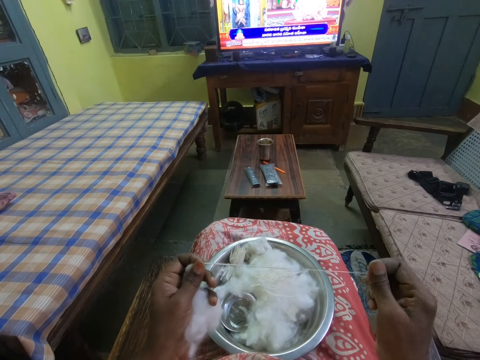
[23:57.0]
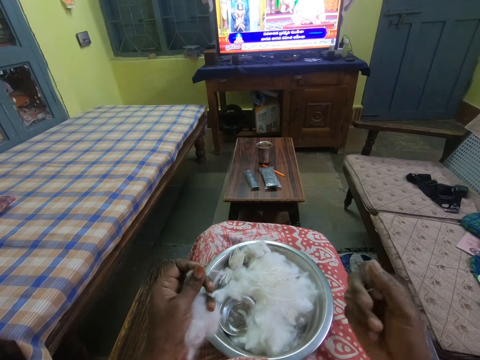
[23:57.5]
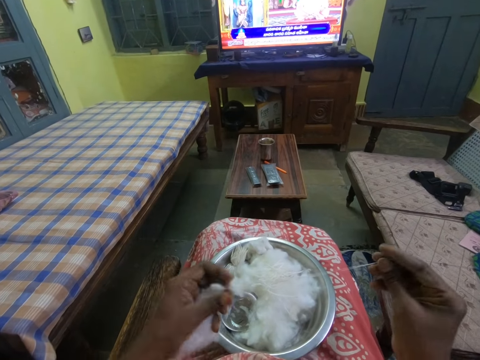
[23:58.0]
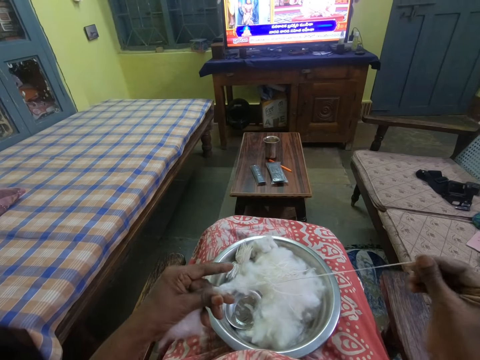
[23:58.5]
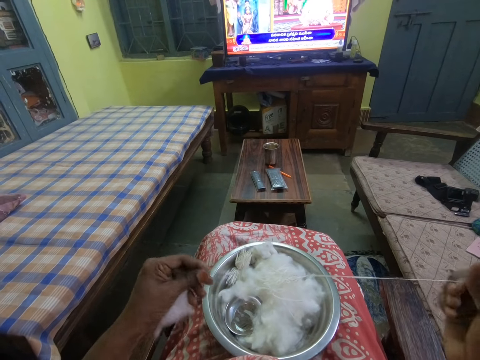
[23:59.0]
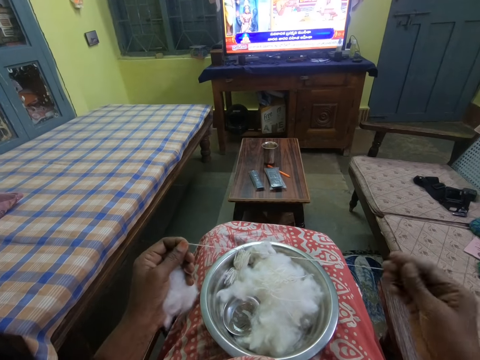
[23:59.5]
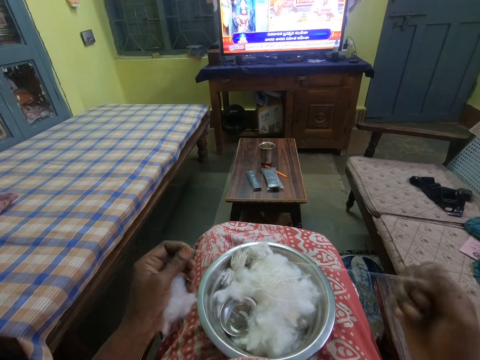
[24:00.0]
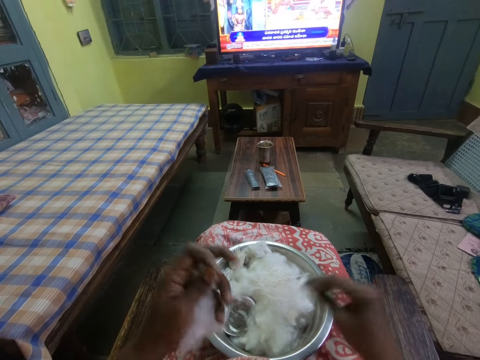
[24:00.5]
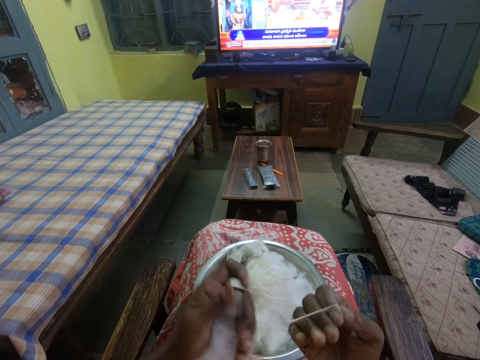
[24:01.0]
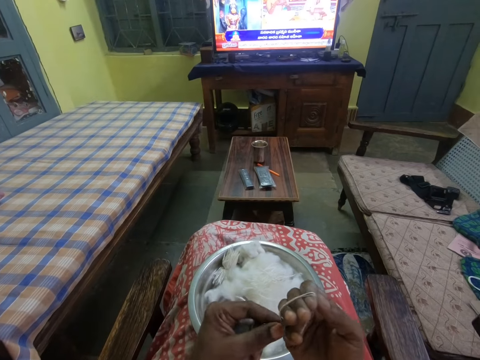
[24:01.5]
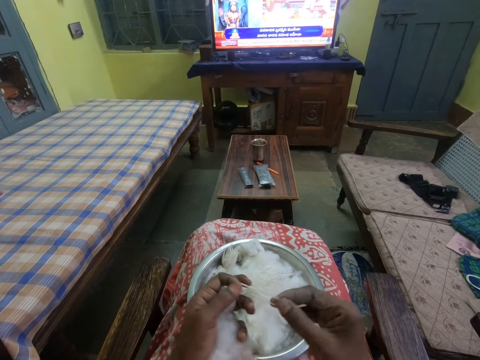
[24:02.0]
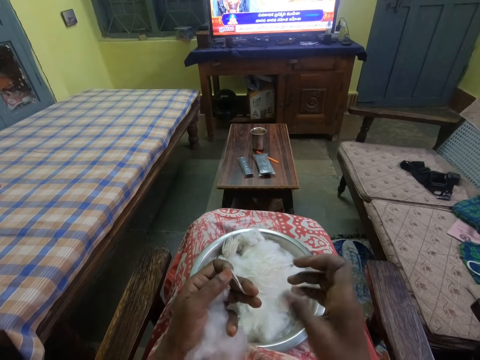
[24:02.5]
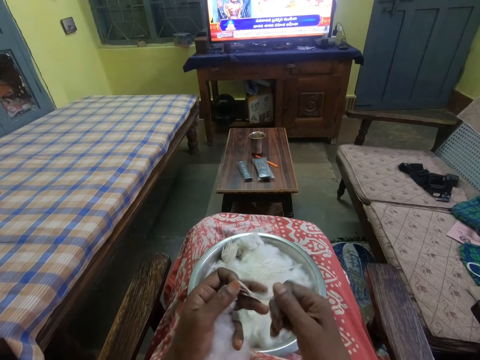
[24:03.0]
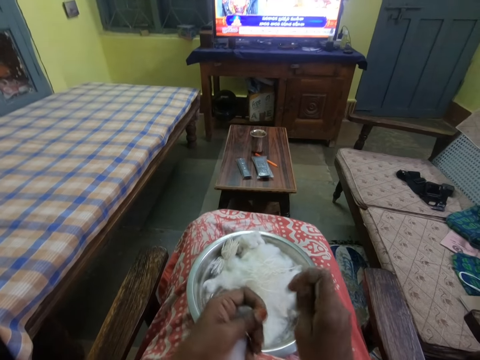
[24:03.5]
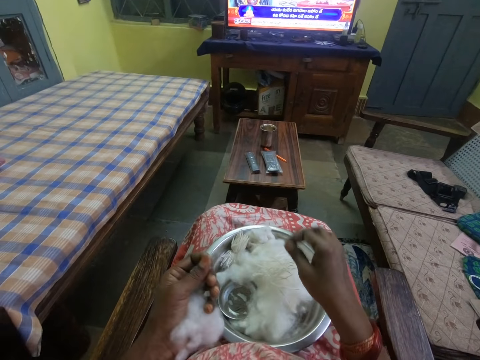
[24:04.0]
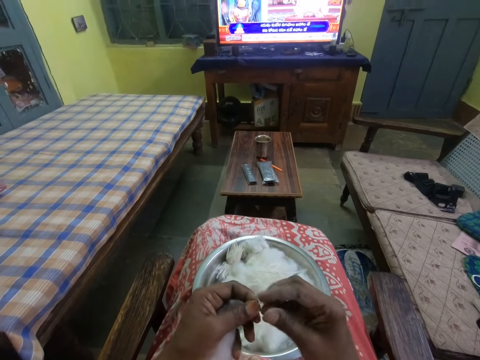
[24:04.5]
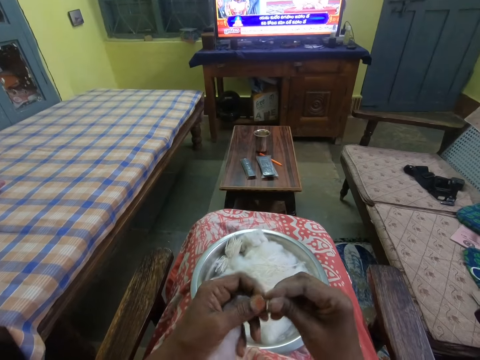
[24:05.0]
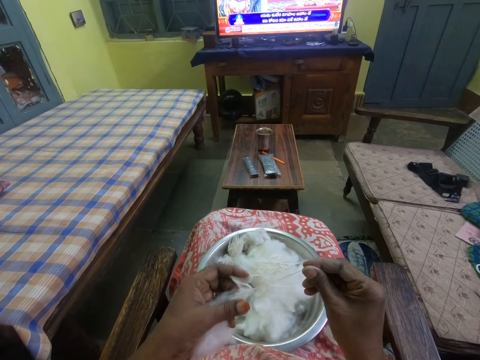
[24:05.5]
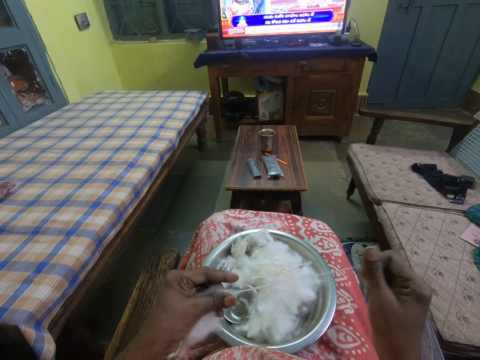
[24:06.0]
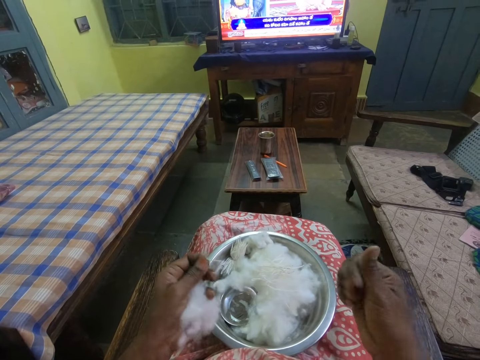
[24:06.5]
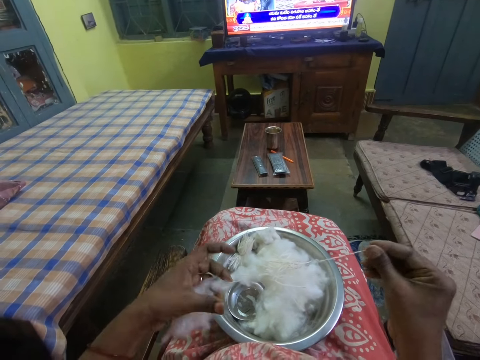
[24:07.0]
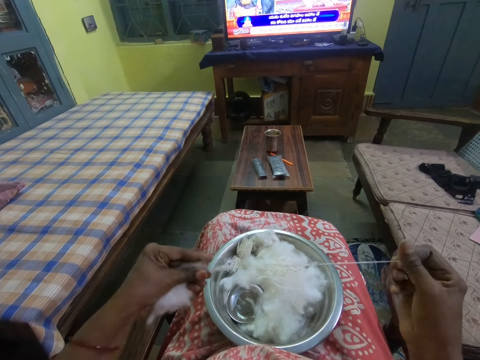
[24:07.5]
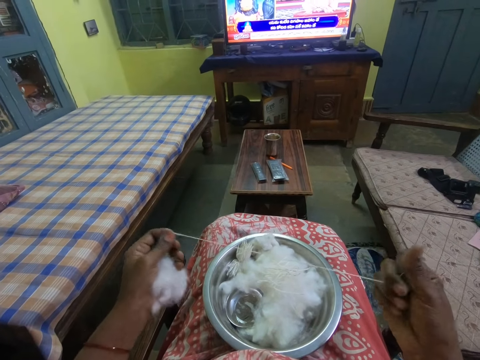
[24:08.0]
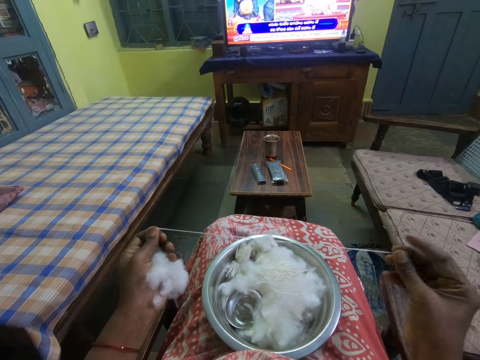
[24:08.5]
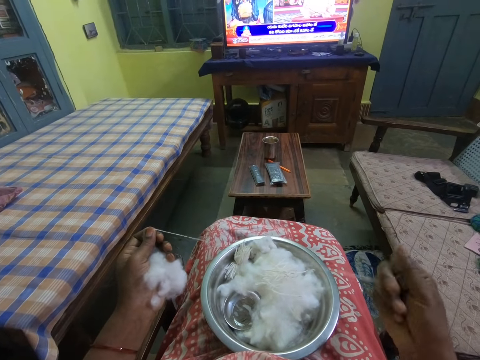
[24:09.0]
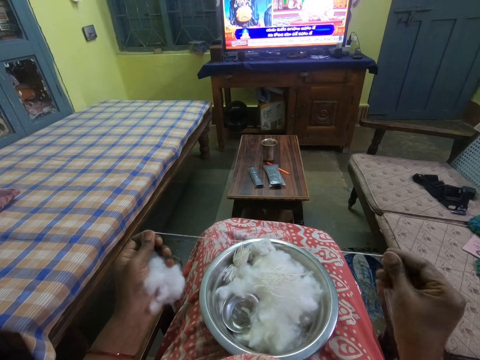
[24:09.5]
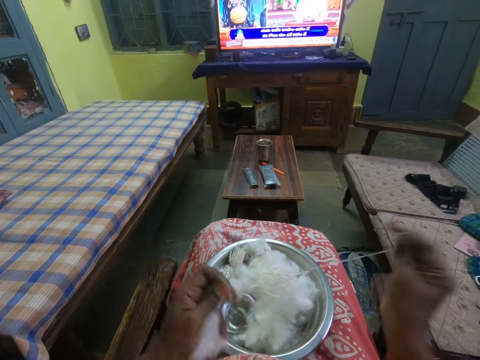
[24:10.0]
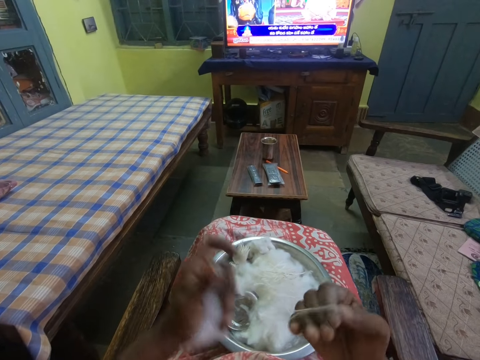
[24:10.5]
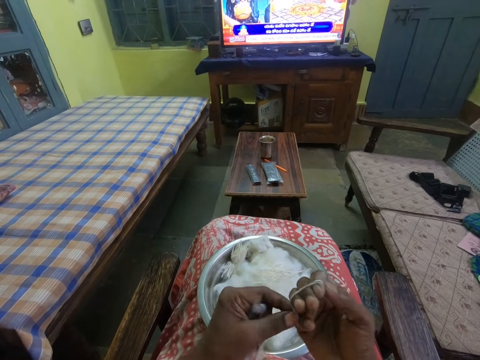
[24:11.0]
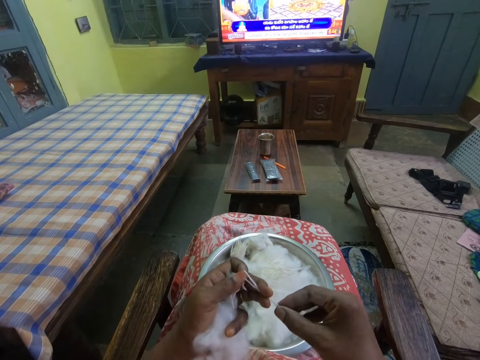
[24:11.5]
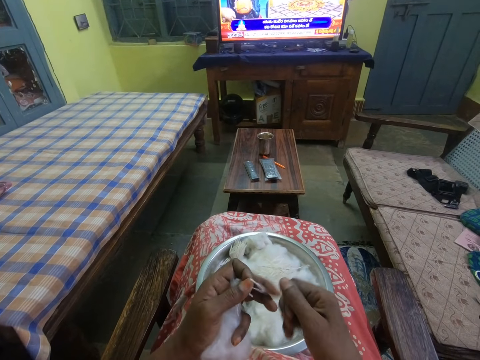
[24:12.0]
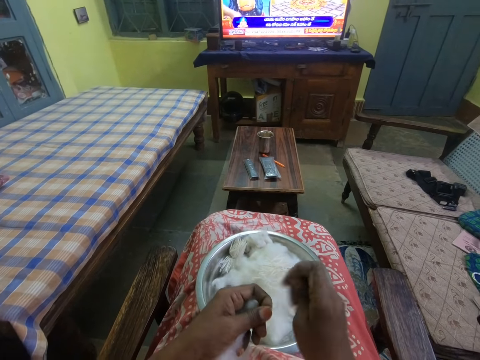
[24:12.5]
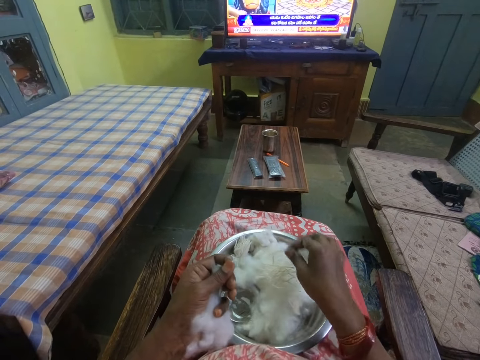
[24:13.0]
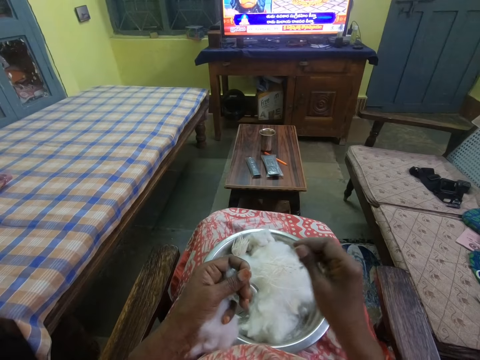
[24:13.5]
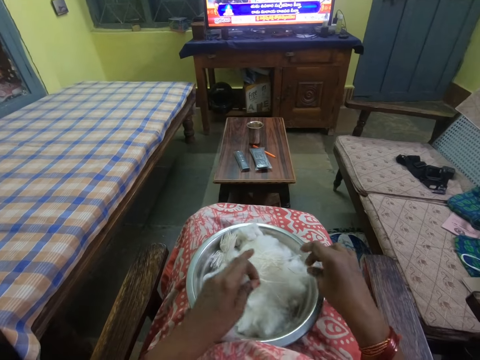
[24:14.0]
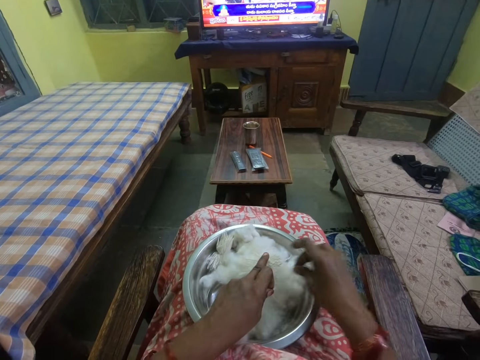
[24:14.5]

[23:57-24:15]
The camera wearer folds the cotton thread in hand. They put the cotton thread in the tray or bowl. They cut the string. They pull the cotton string. They fold the cotton thread in hand. They cut the string. They put the cotton thread in the tray.

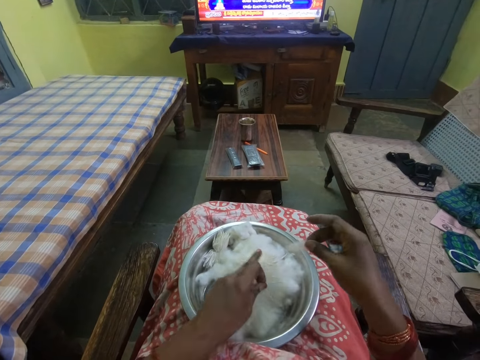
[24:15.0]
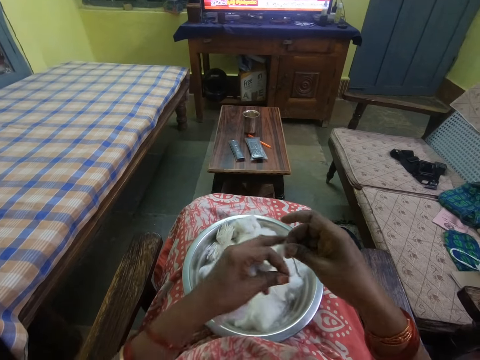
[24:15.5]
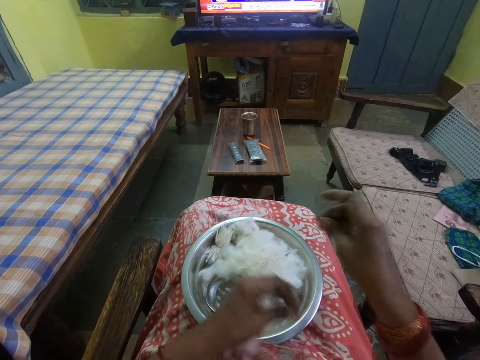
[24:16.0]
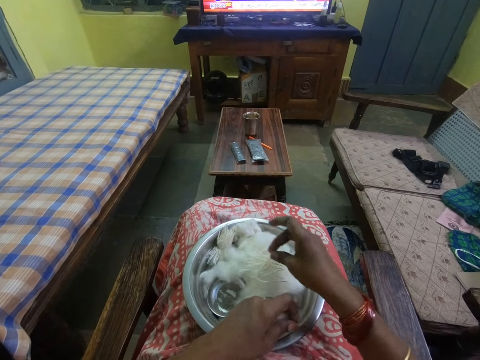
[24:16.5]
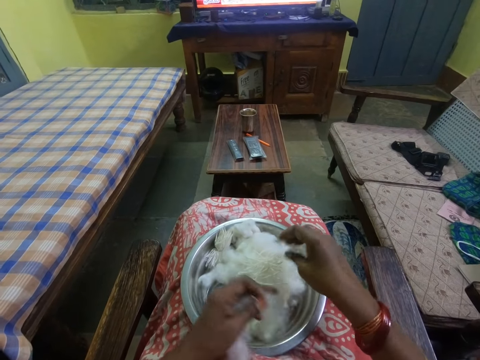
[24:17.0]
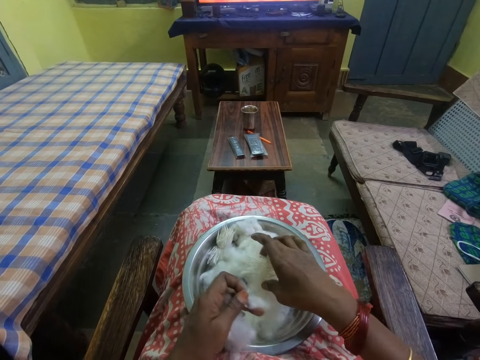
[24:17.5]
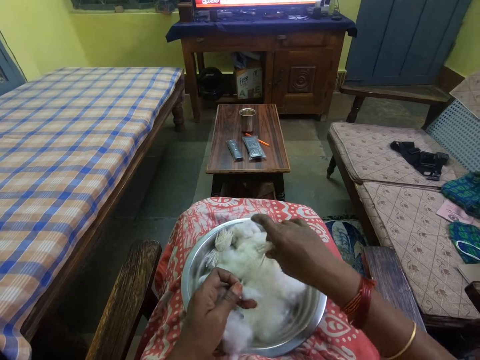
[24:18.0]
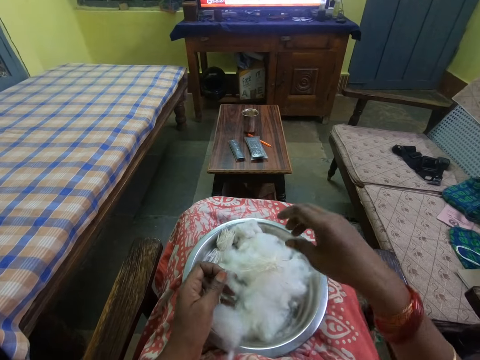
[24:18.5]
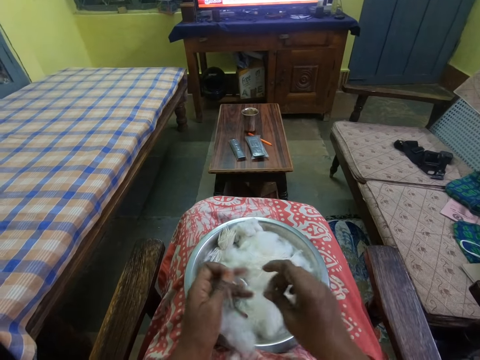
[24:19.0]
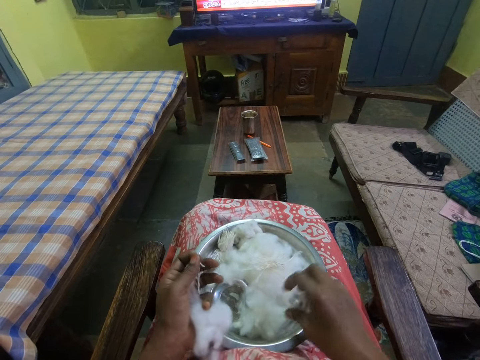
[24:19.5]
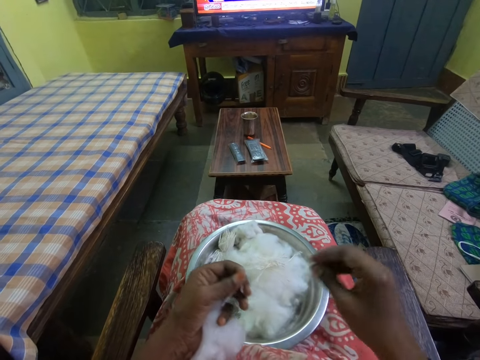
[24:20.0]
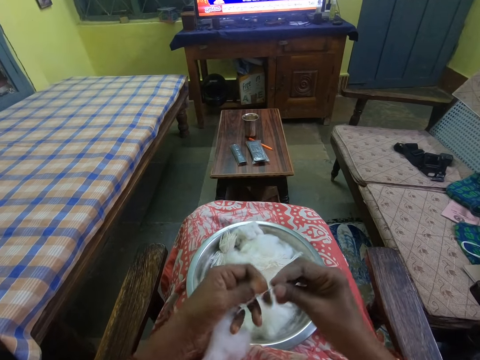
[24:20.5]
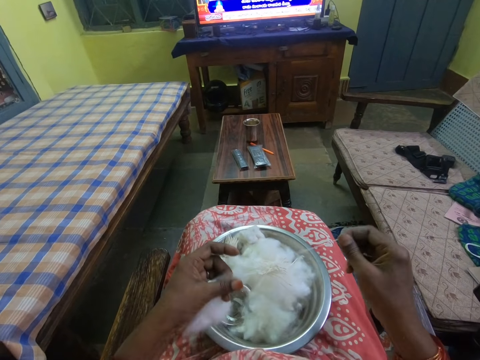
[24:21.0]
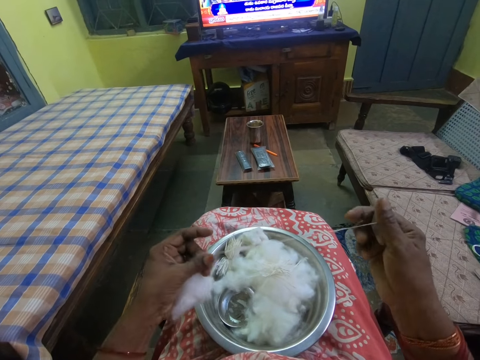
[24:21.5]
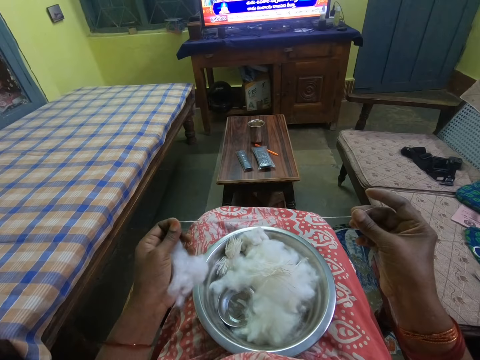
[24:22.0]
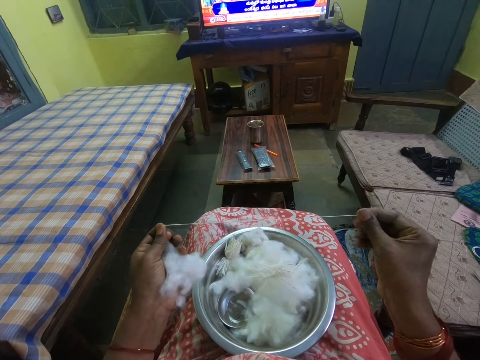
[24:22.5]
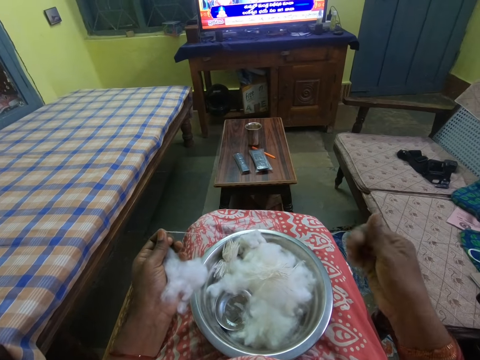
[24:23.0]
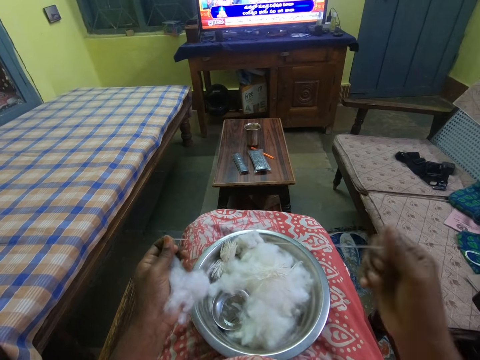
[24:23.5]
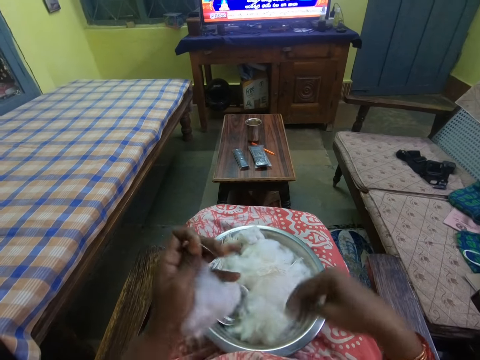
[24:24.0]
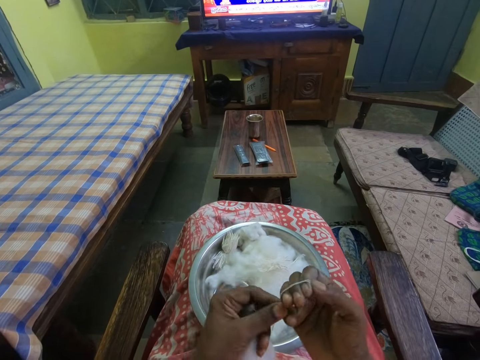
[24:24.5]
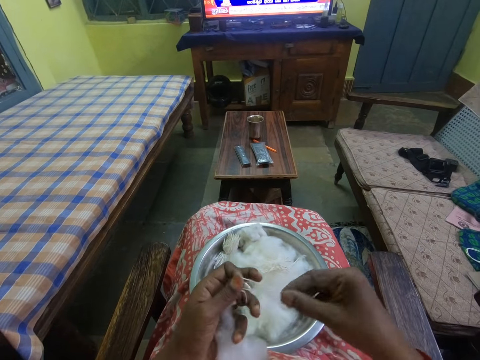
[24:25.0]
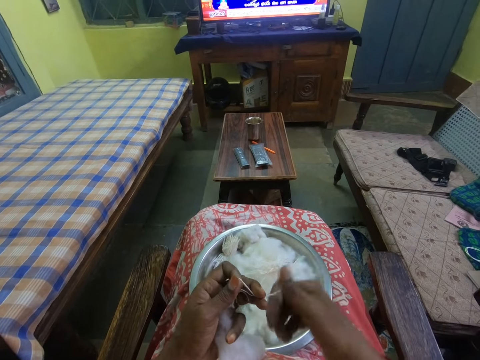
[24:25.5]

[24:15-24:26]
The camera wearer picks up the cotton. They place the cotton in the bowl. They pull the cotton string. They roll the cotton thread. They fold the cotton string in hand.
